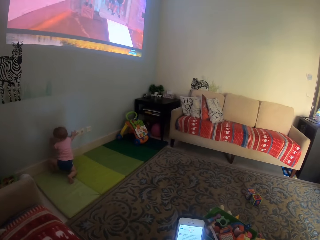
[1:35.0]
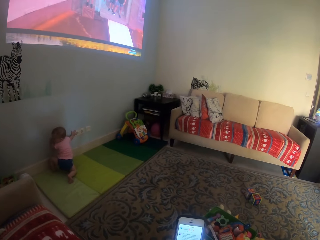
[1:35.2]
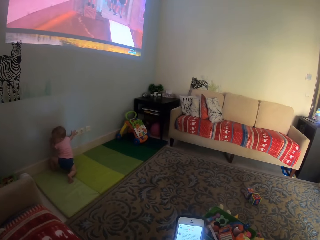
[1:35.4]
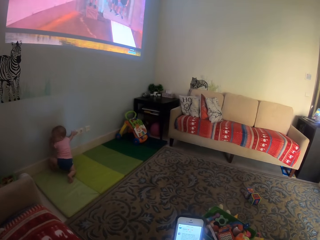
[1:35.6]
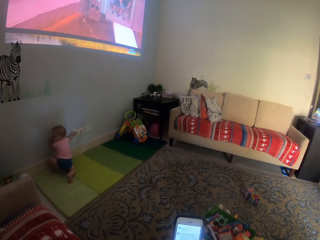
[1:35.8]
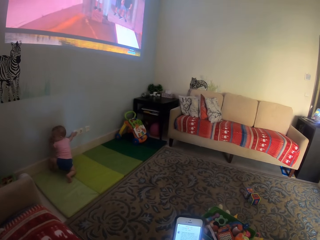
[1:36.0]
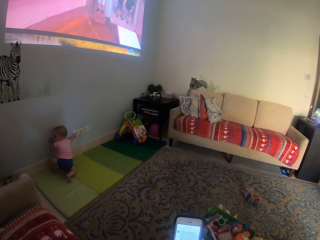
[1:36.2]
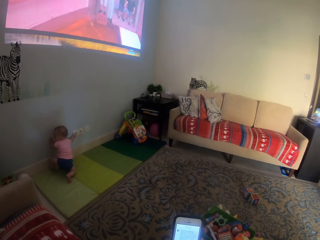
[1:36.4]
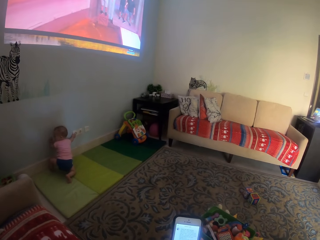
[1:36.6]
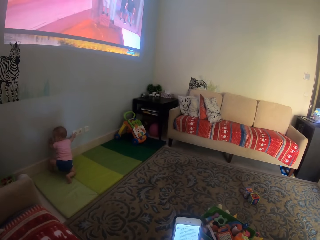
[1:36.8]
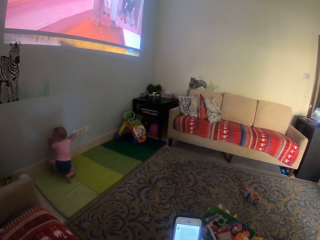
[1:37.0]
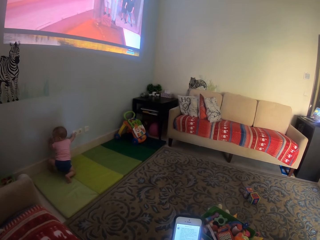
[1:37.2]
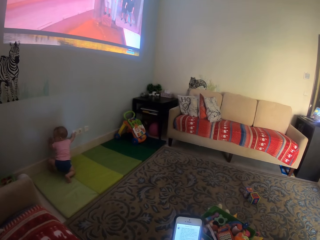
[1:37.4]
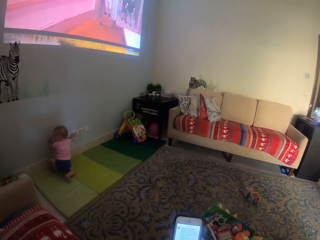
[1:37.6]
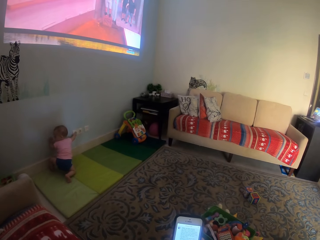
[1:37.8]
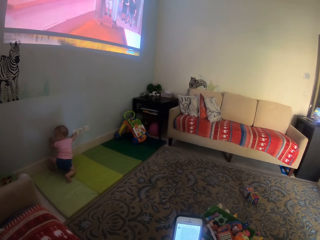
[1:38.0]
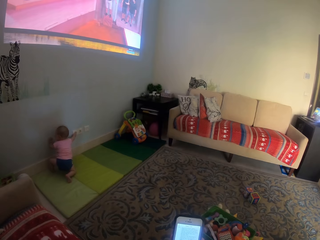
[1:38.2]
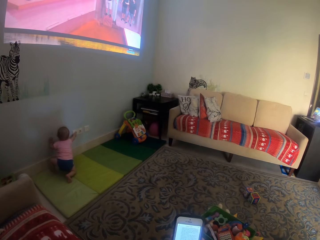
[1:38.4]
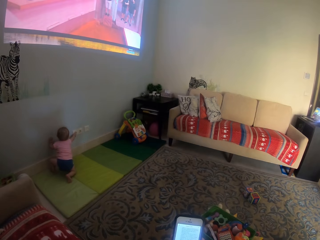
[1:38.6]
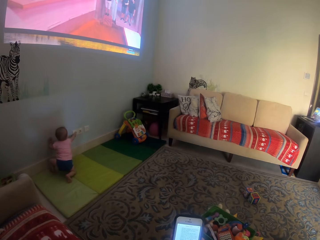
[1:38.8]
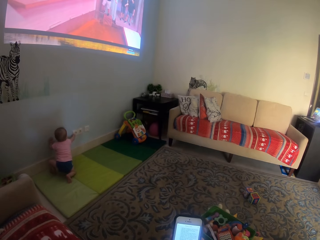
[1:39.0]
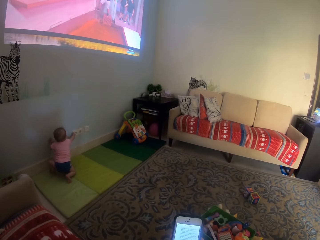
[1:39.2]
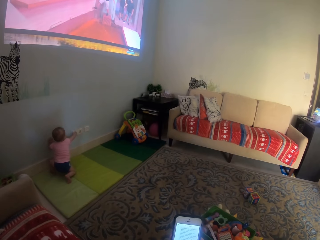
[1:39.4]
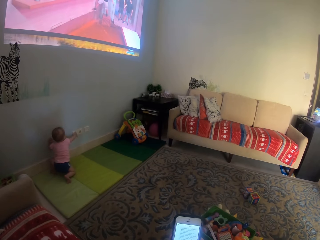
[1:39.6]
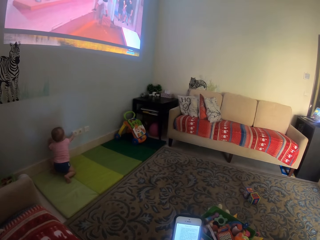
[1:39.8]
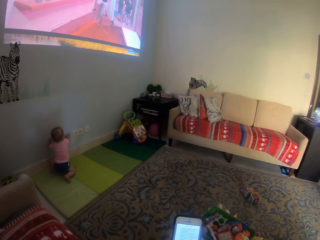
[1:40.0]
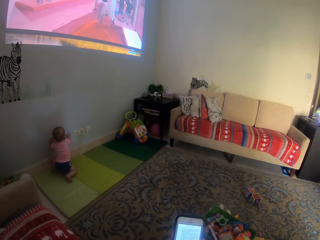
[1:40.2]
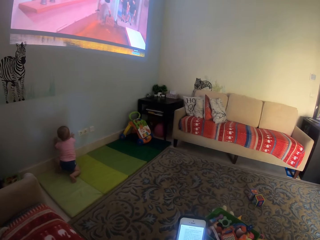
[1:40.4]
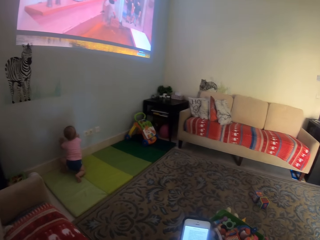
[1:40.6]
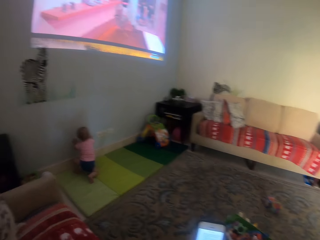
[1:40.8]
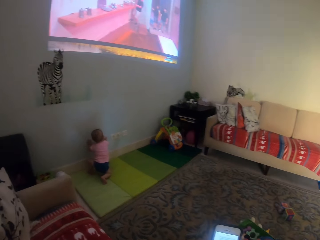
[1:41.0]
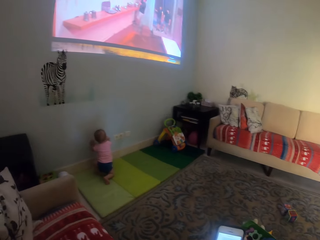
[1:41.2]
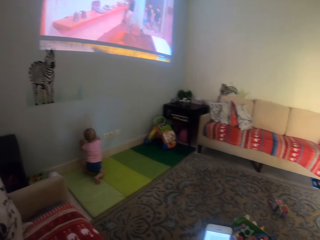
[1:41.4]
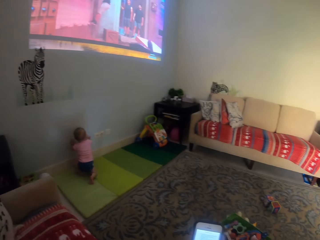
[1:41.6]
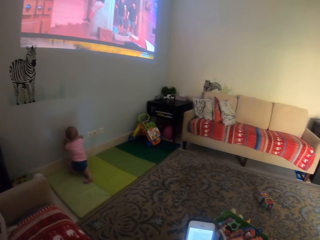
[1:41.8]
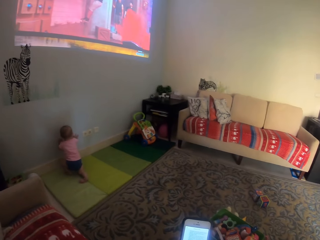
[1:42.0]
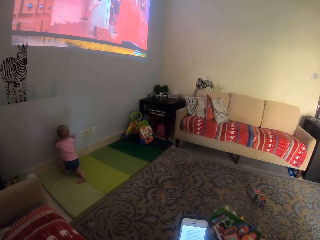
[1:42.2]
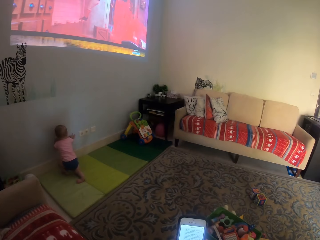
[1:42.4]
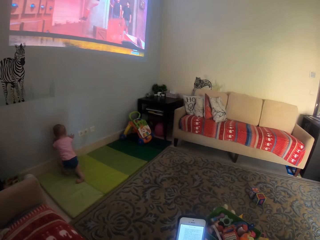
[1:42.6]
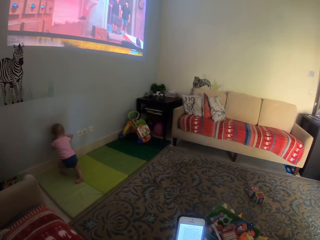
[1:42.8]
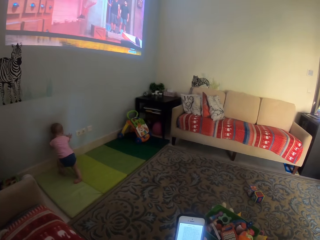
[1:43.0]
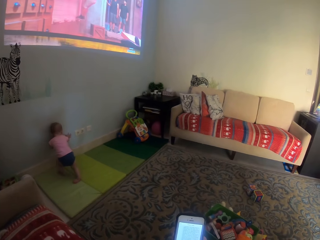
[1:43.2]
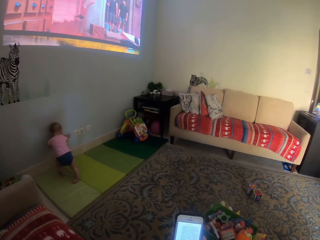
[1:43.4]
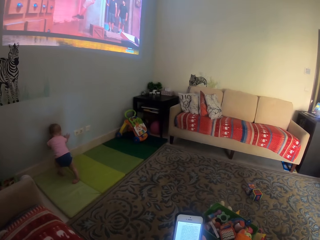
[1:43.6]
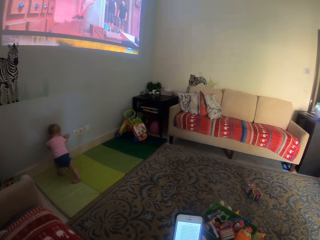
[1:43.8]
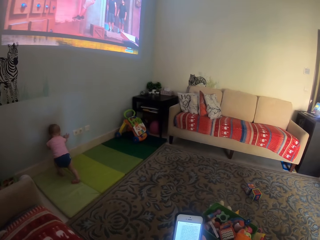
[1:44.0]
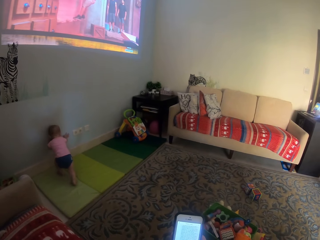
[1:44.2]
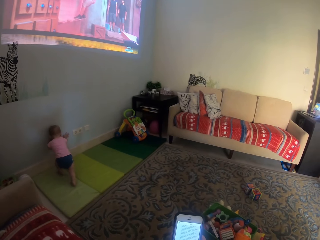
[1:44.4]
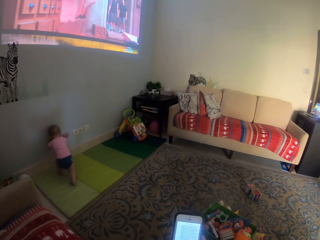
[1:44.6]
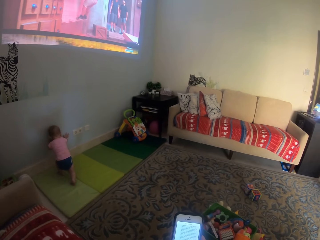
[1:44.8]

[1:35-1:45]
The camera wearer operates the phone. A child stands.

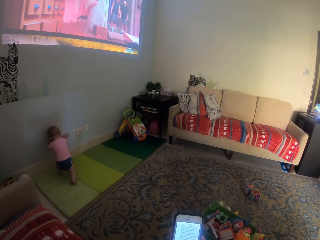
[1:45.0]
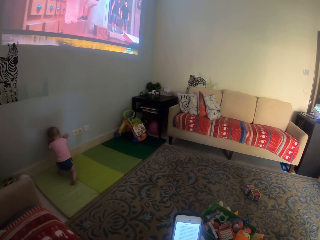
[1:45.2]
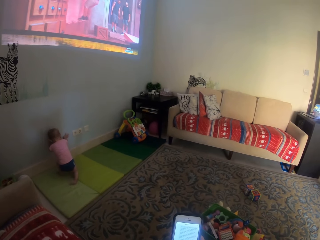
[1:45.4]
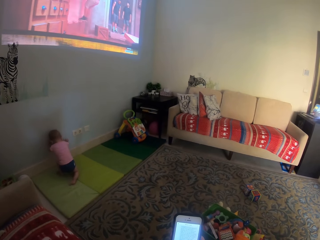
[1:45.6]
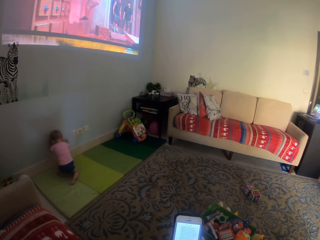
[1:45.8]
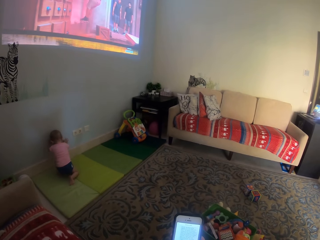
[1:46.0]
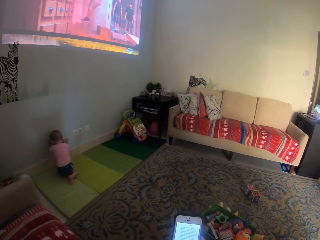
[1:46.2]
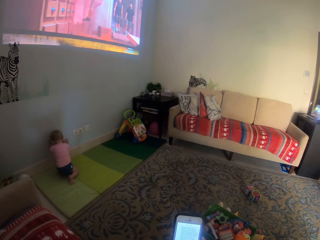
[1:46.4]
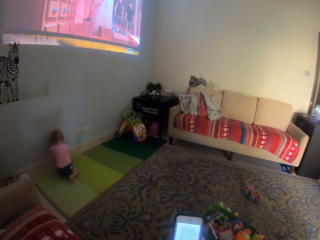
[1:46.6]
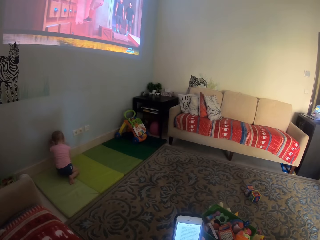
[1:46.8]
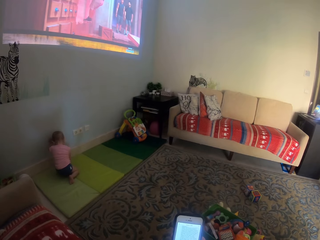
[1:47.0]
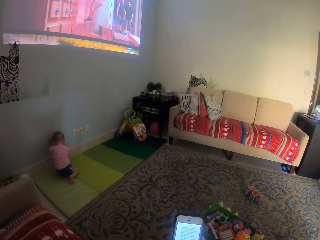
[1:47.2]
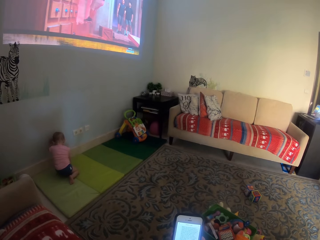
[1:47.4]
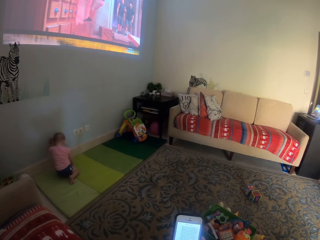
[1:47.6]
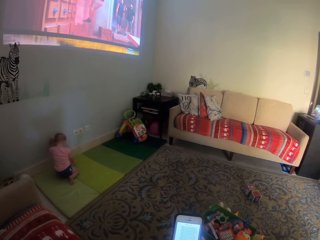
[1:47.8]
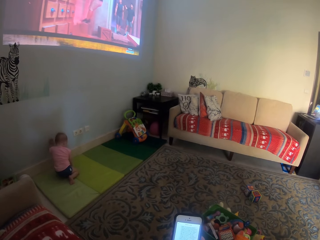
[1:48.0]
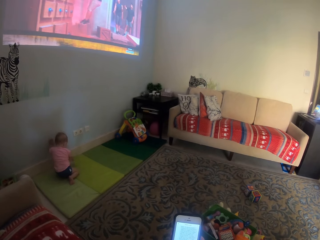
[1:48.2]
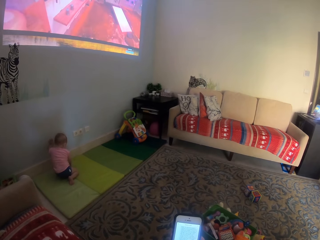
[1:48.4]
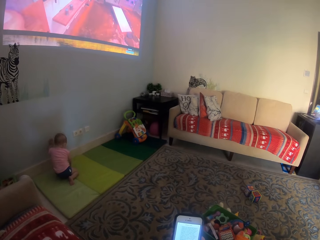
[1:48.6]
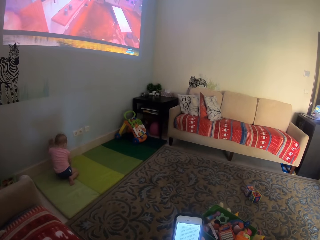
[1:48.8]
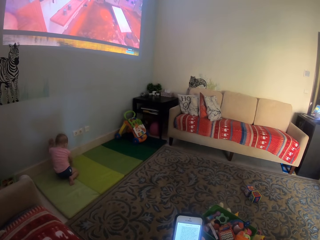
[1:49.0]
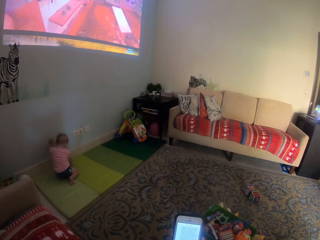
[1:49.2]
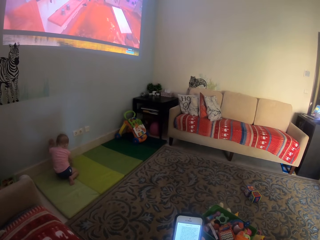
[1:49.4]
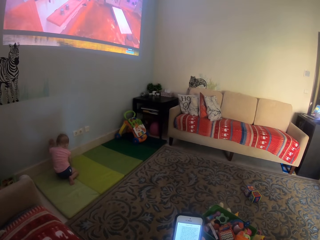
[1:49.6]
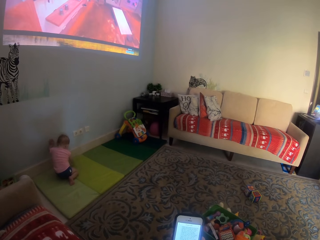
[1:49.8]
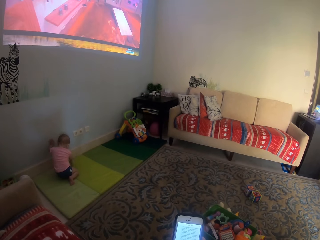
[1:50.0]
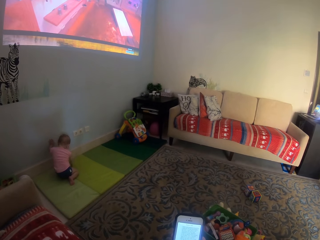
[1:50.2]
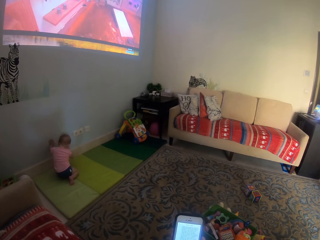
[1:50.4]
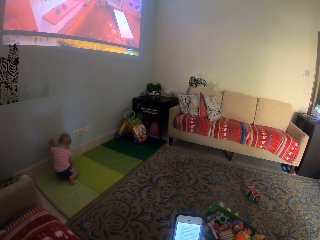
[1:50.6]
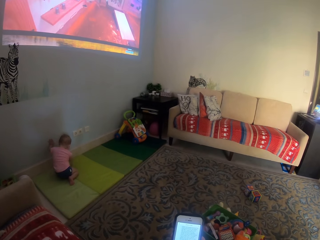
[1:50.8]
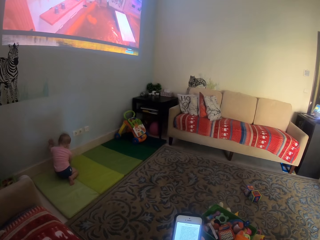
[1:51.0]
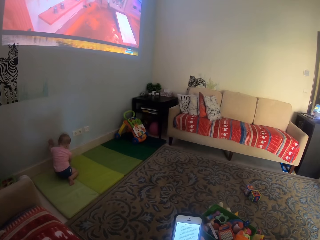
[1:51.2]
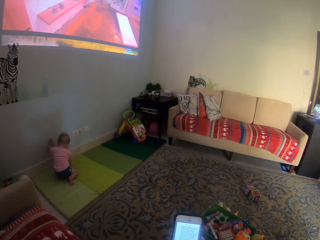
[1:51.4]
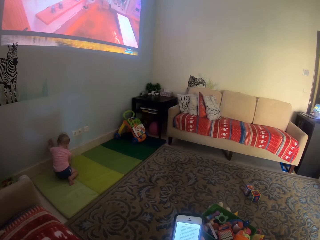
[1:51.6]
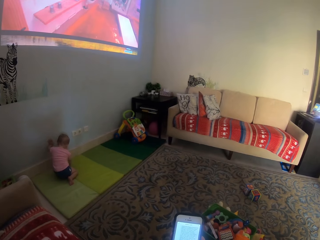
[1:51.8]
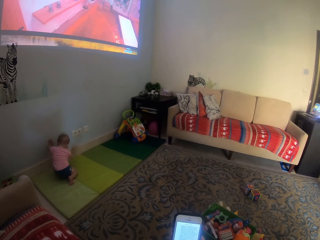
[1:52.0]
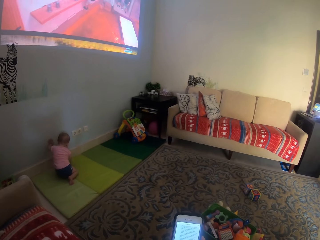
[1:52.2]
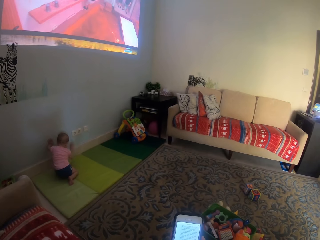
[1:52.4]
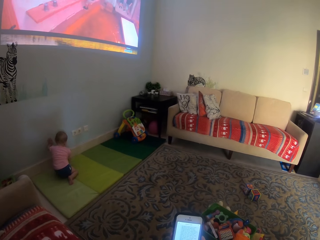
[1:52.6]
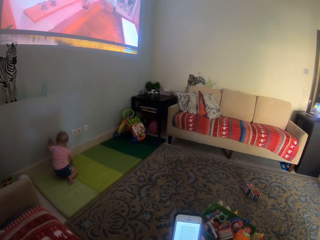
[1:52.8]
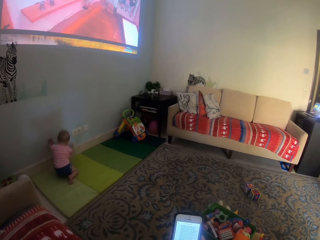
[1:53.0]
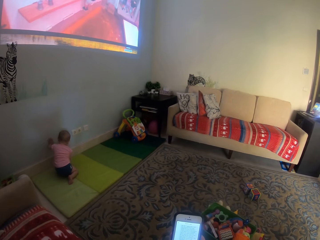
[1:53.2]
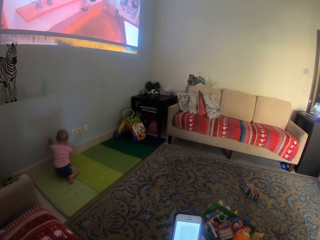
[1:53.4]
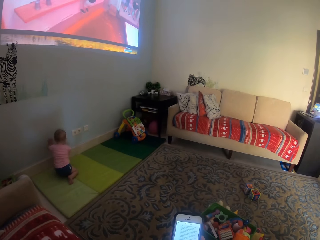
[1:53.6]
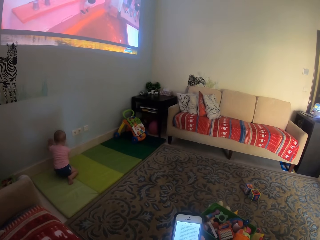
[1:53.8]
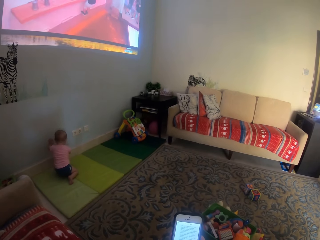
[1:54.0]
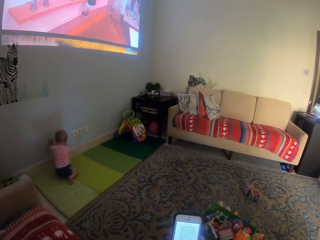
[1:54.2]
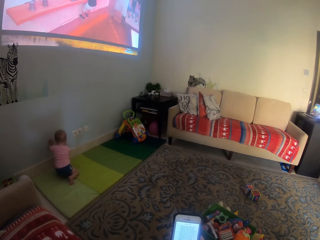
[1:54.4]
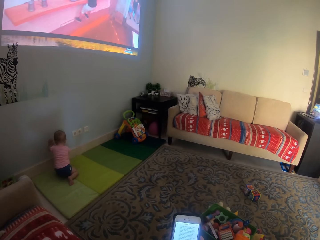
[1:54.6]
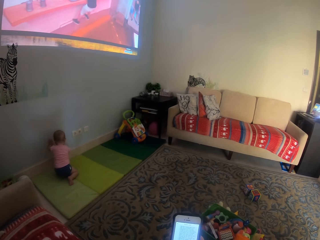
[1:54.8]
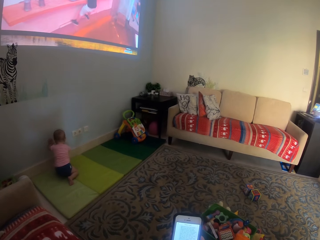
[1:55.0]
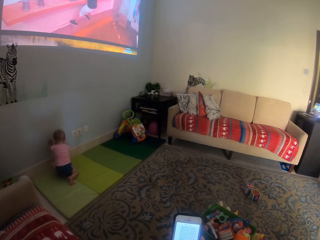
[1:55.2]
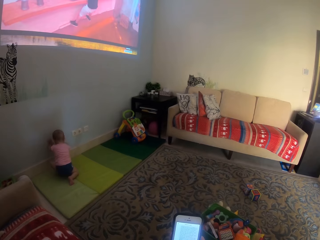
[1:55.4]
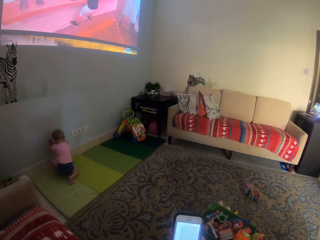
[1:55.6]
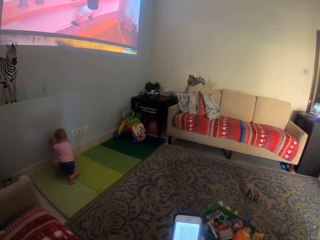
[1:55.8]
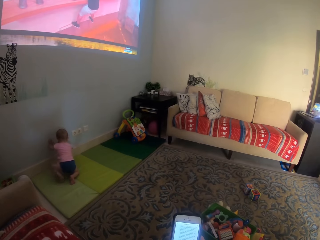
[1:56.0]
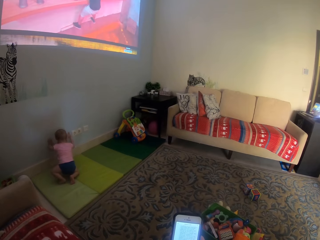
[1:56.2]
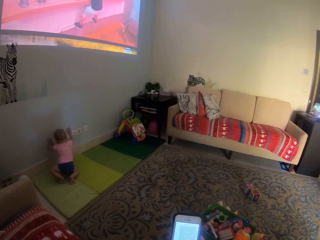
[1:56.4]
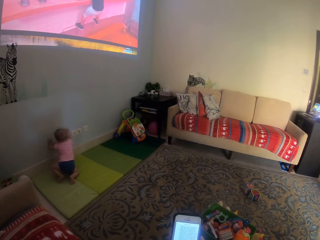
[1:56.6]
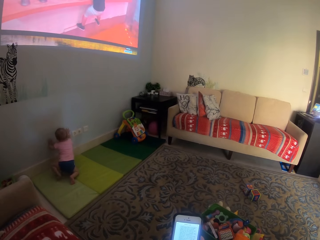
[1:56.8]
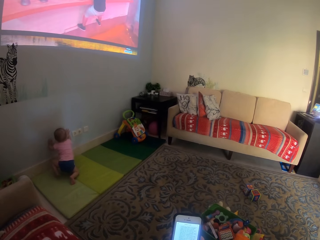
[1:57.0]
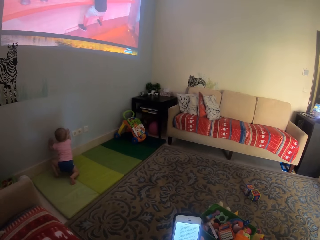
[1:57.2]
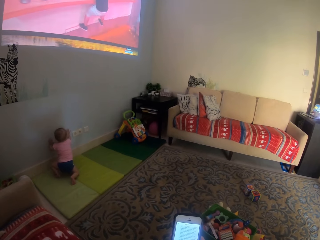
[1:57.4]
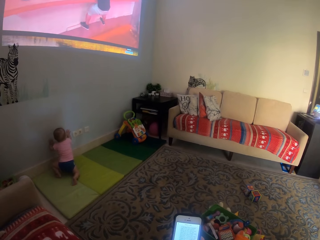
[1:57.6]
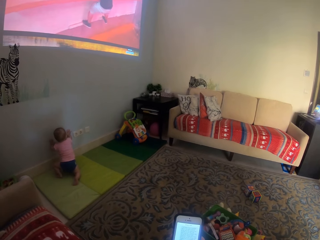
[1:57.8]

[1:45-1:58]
A child kneels and hits the floor with the hand. The camera wearer operates the phone. The child moves the leg.
